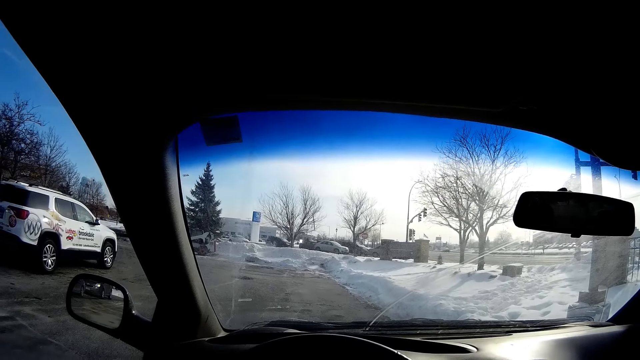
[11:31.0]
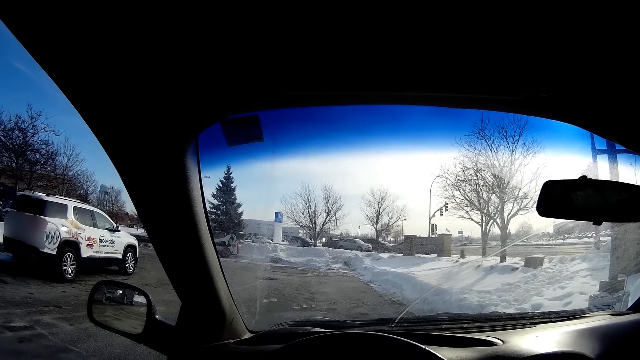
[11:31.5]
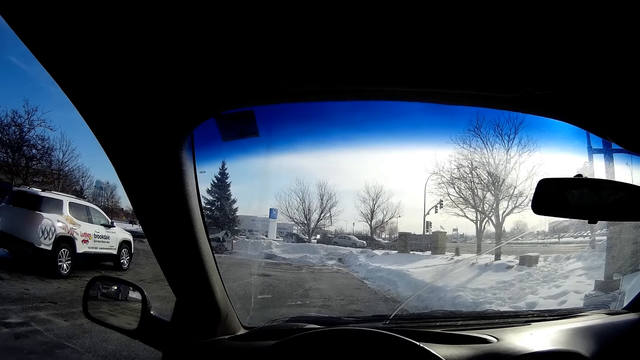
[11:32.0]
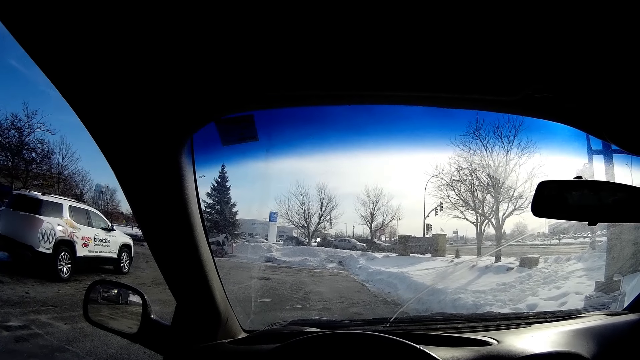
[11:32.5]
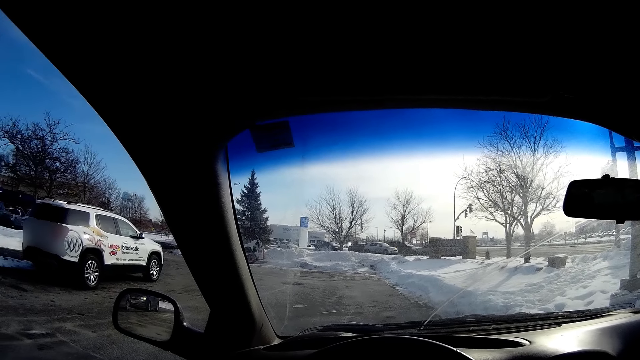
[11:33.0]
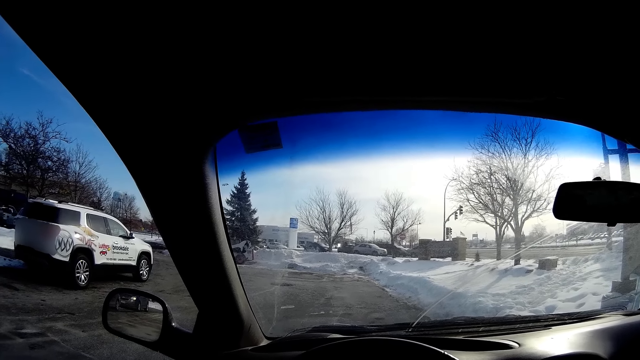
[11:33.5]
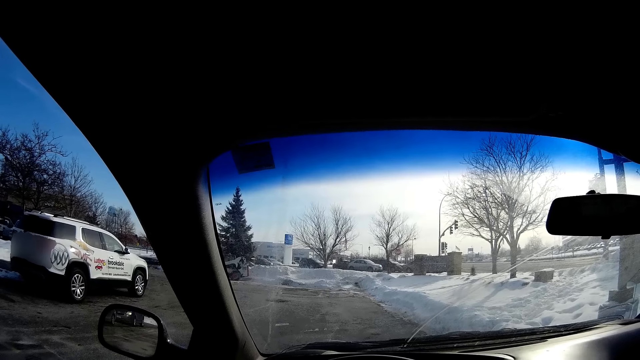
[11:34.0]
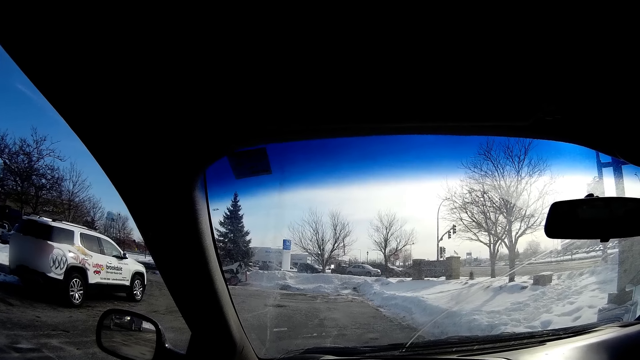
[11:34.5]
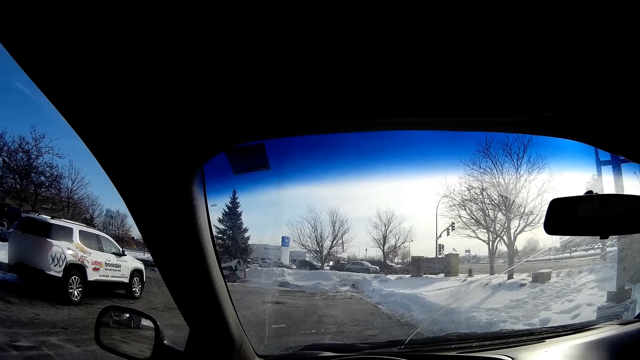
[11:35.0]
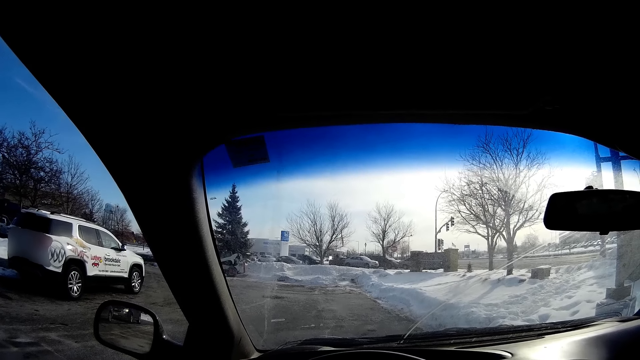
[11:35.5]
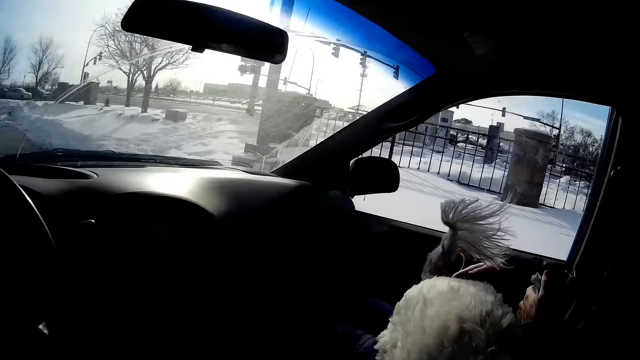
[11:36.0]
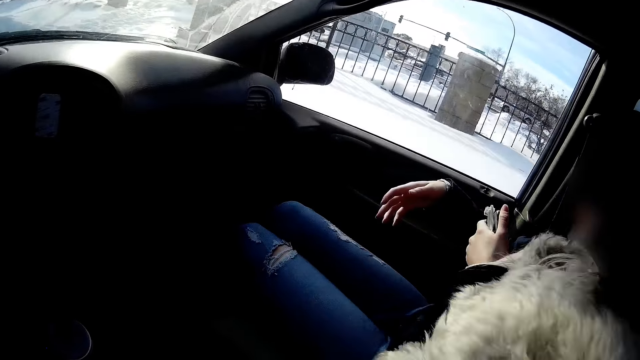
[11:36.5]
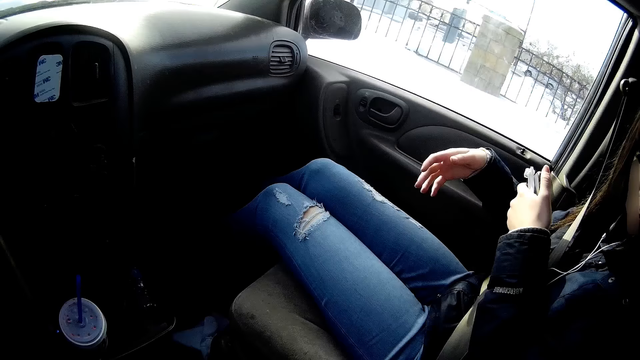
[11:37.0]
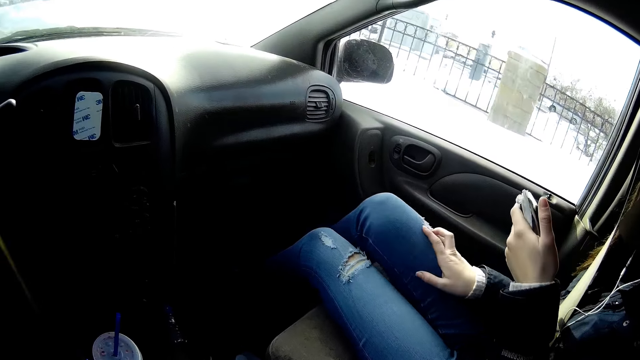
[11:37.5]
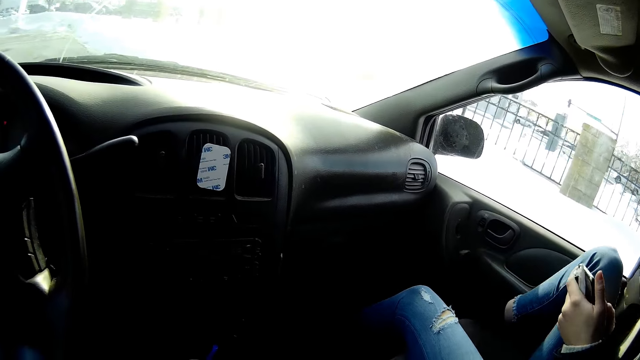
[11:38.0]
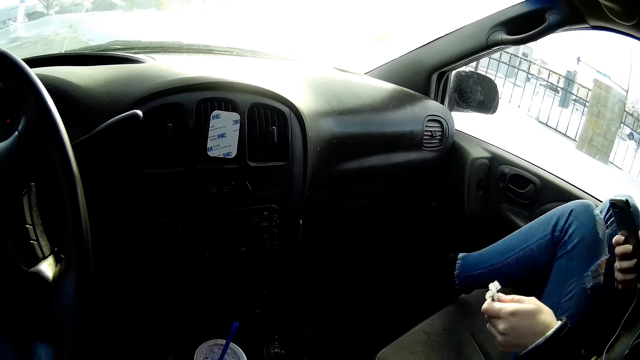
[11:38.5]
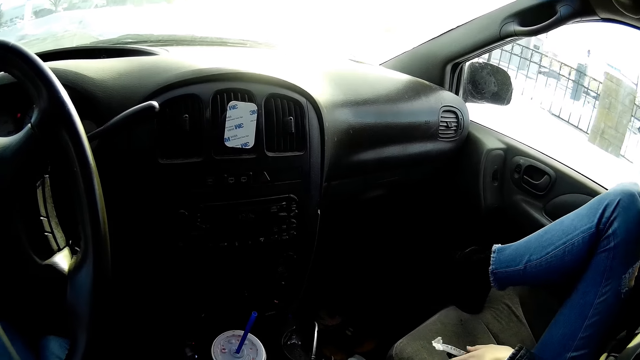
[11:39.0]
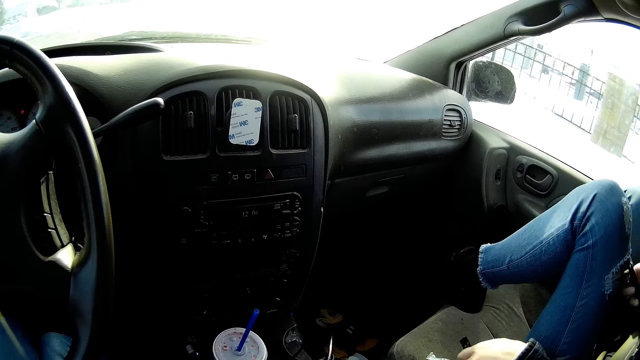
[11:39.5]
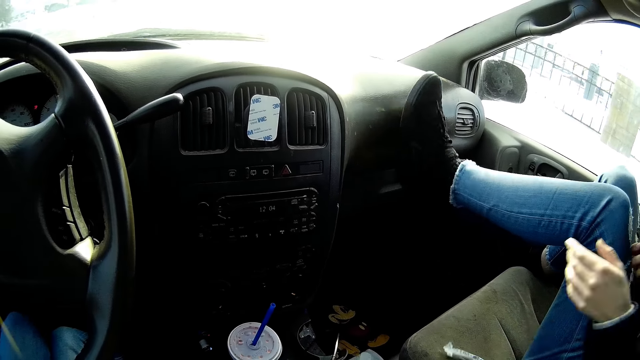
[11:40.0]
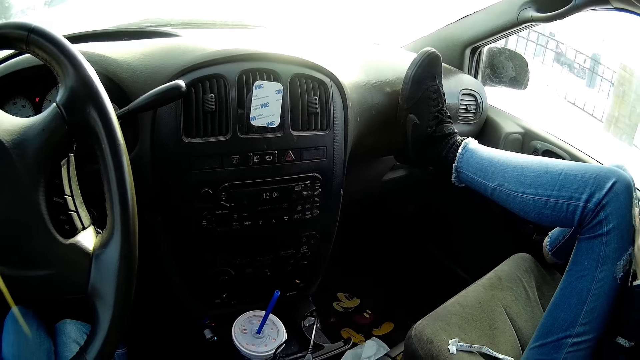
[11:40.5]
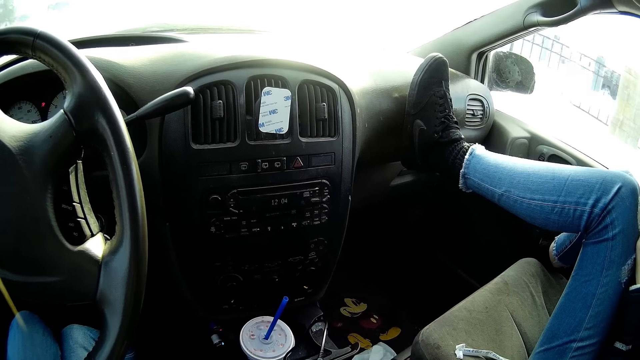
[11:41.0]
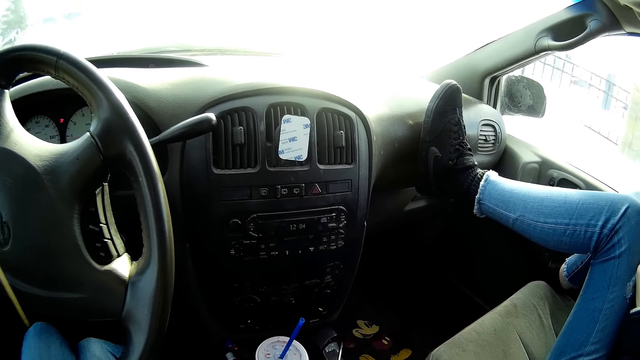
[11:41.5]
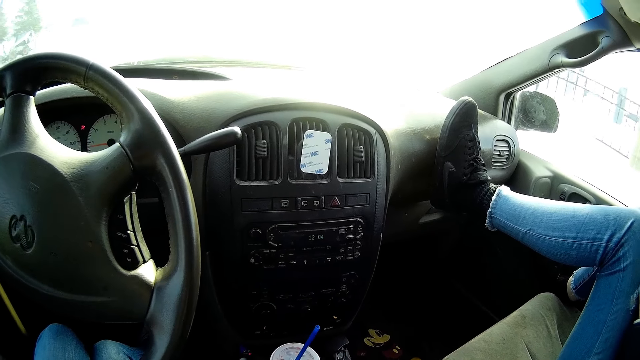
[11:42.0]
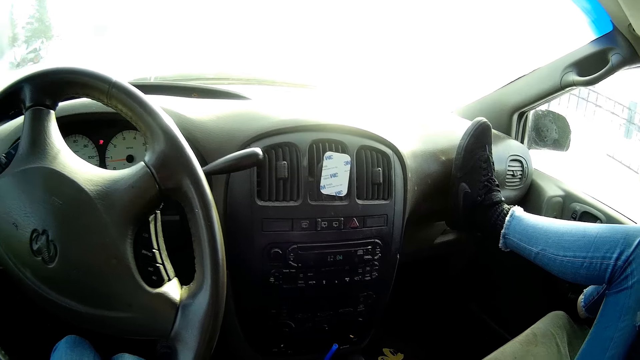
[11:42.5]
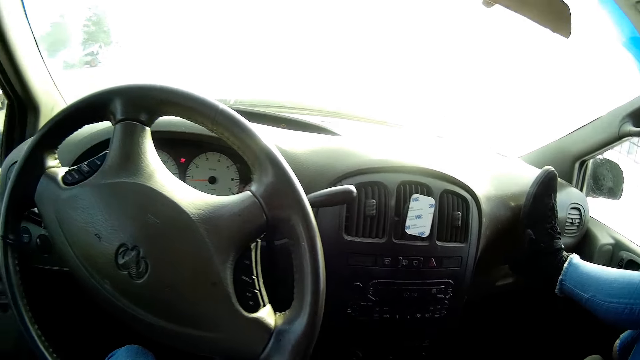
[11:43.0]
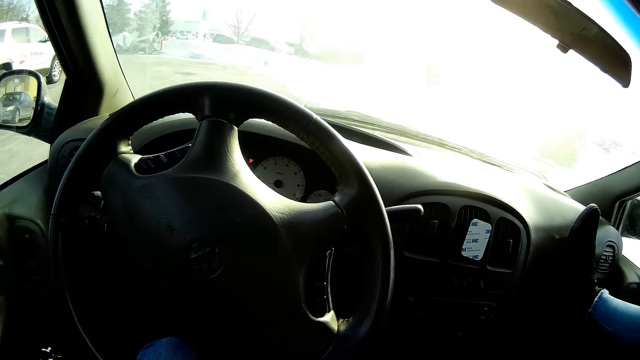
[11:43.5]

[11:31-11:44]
The camera wearer stares around on the road. A dog goes to the back of the car. A woman holds the phone. The woman places her right leg on the car seat. The woman places a straw in her left hand on the car seat. The woman moves her hand up from the seat and places her left leg on the car dashboard. The camera wearer holds a disposable cup with both hands.

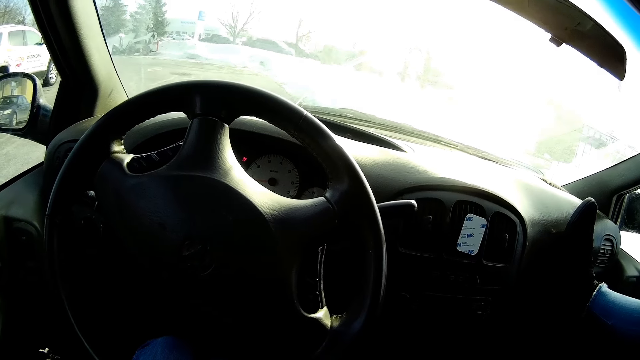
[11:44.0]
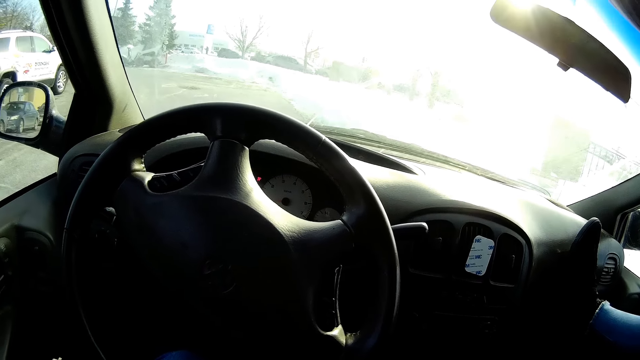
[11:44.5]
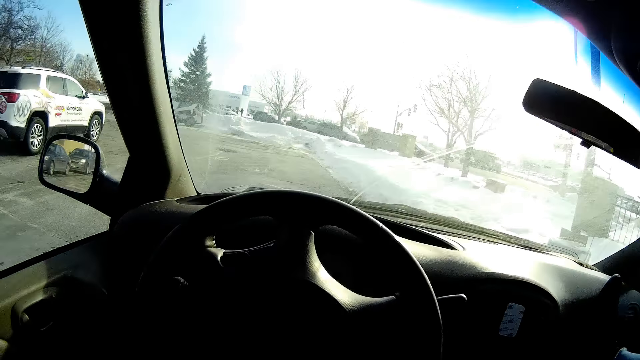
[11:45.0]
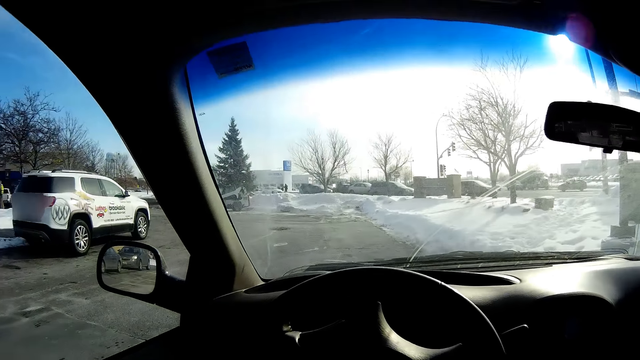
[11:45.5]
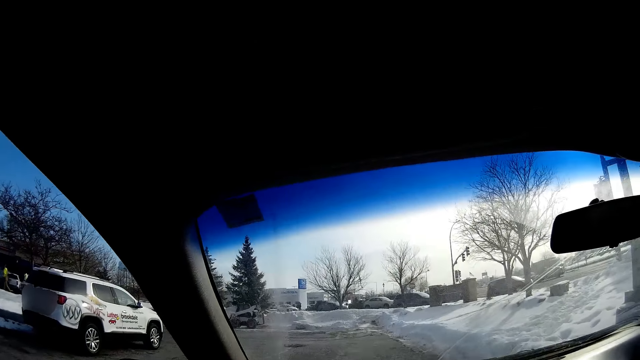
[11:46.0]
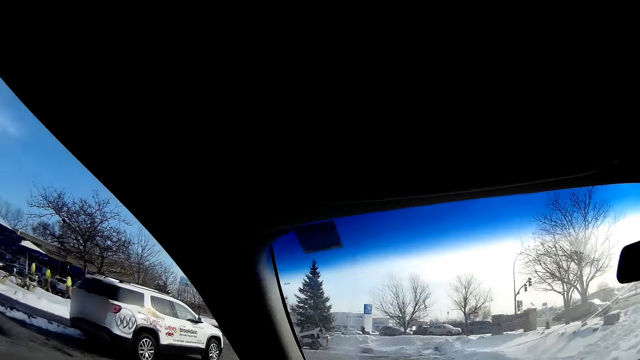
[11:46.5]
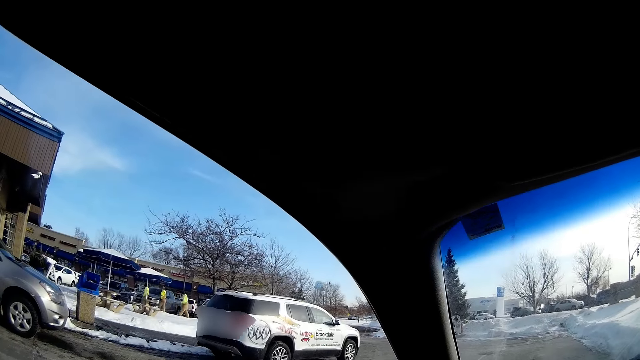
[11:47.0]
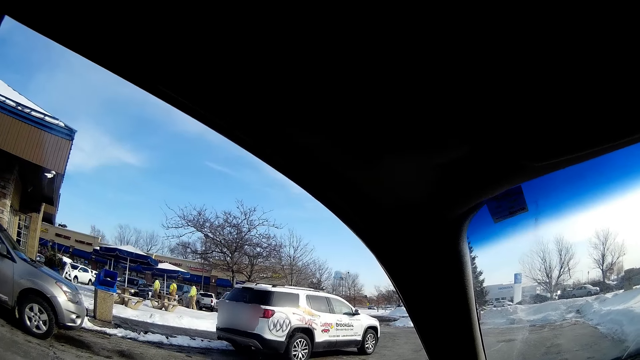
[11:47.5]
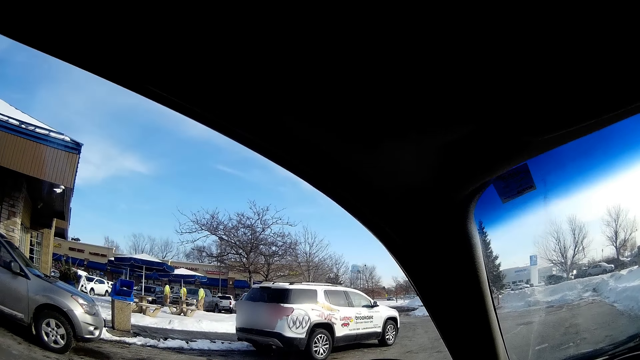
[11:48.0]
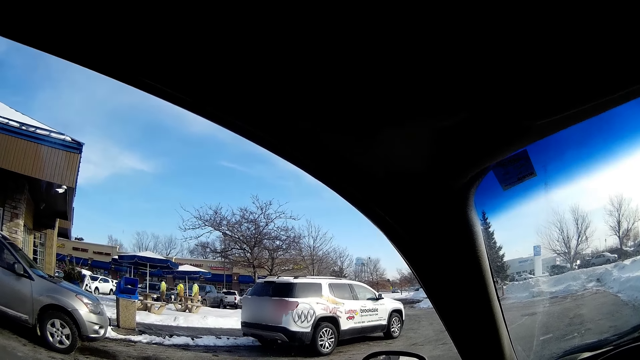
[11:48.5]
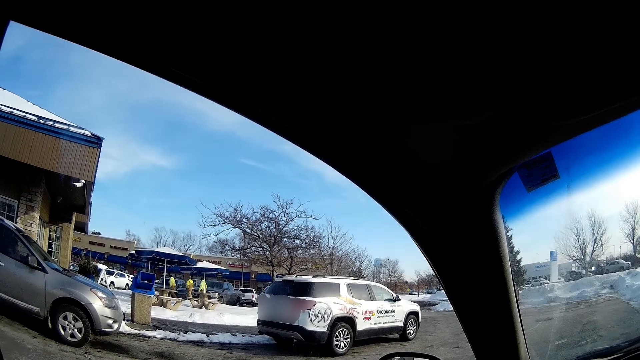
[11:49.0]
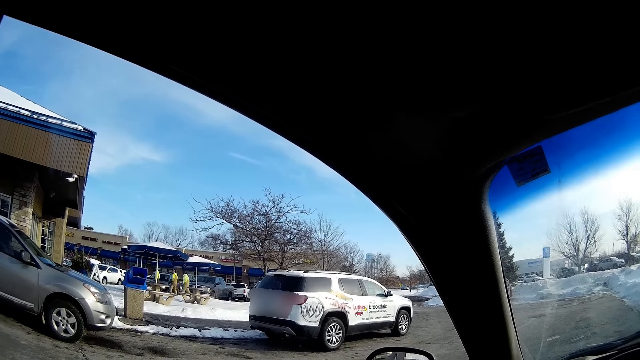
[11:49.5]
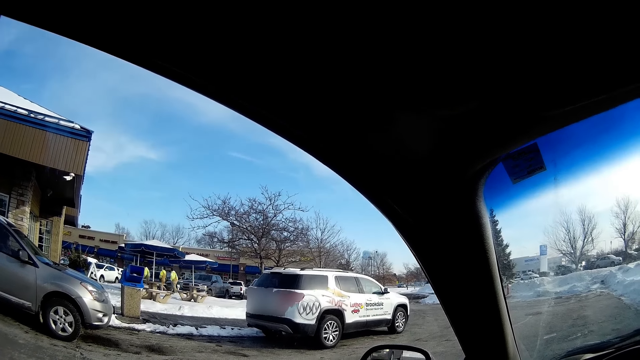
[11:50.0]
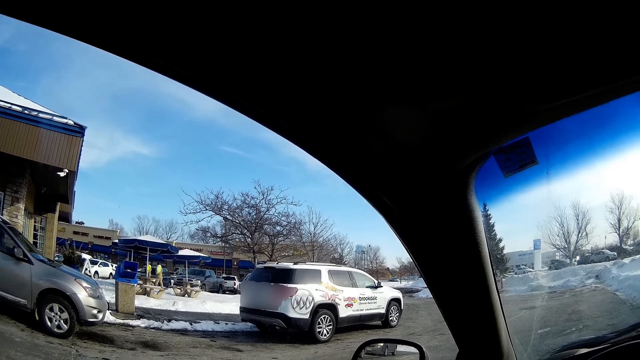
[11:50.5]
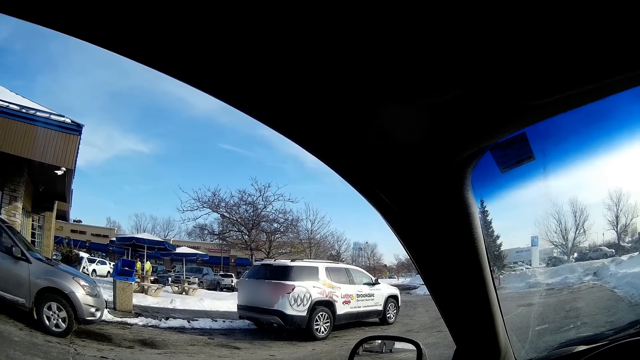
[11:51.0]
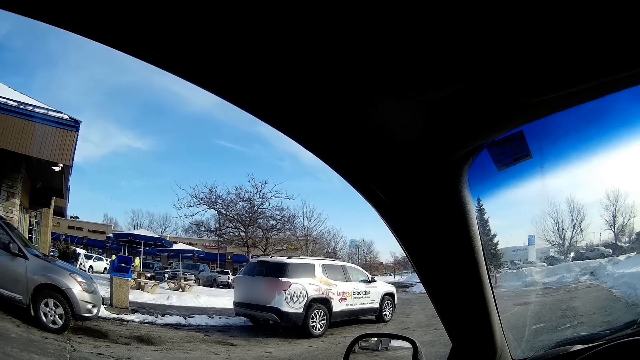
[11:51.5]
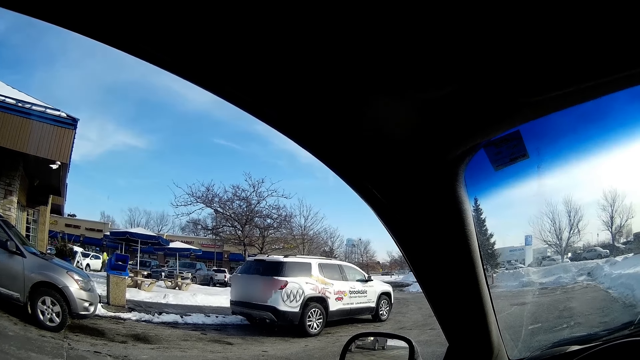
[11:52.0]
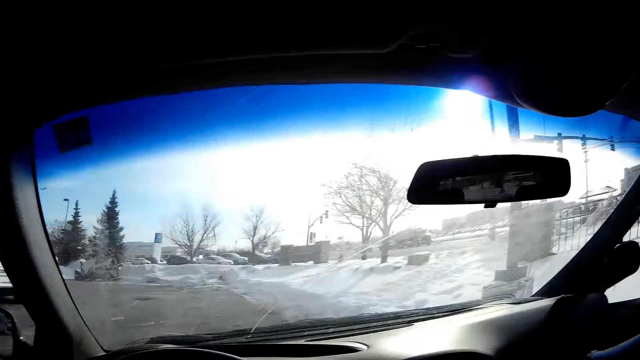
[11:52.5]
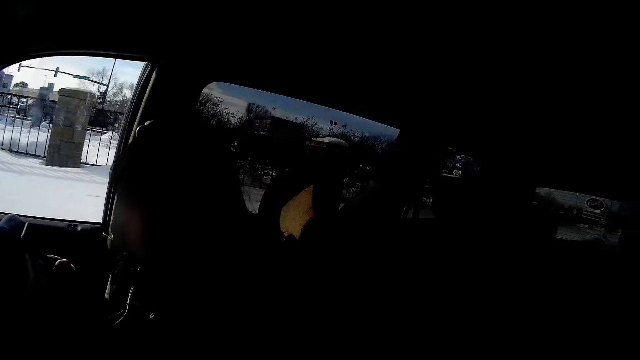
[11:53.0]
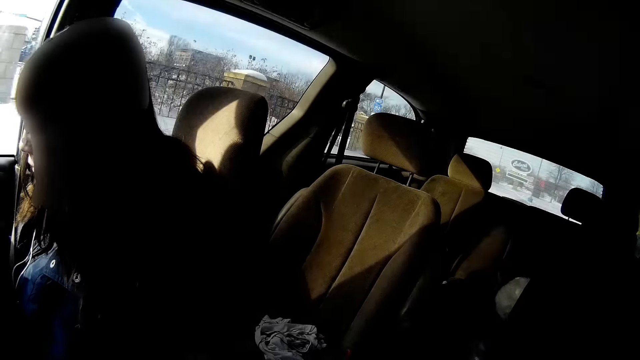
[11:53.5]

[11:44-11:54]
The camera wearer stares around.
